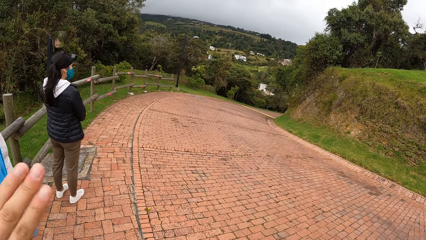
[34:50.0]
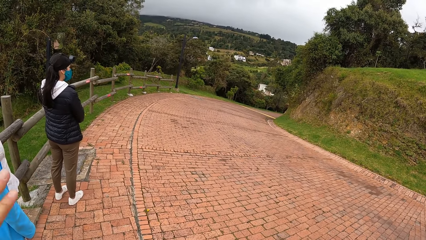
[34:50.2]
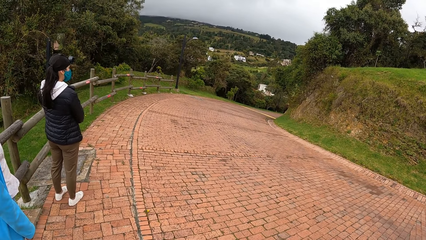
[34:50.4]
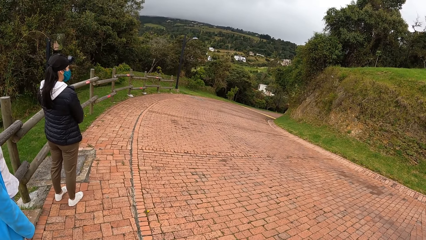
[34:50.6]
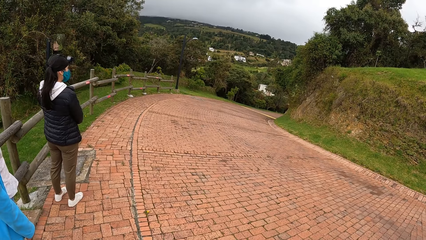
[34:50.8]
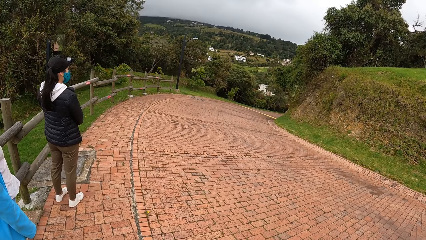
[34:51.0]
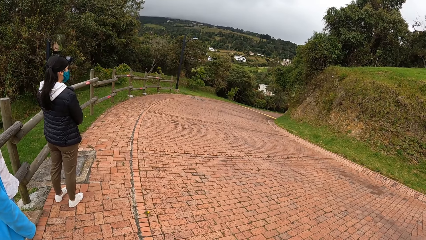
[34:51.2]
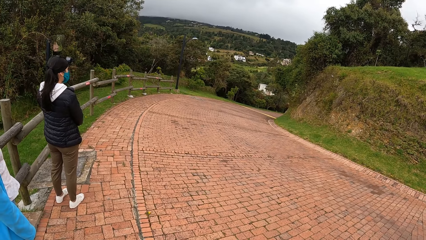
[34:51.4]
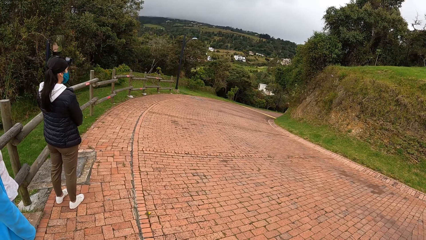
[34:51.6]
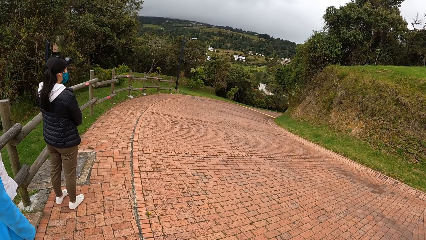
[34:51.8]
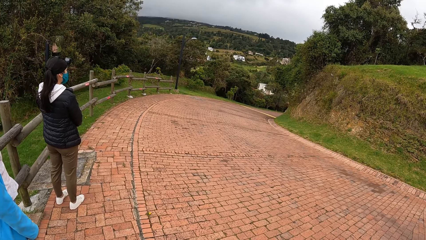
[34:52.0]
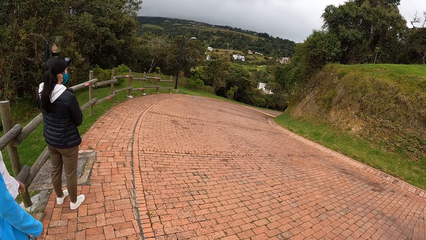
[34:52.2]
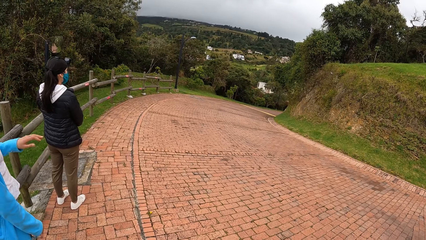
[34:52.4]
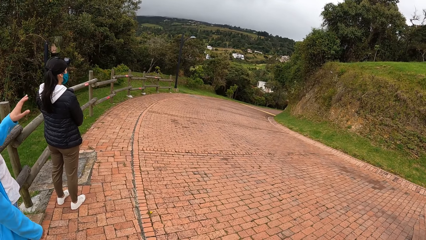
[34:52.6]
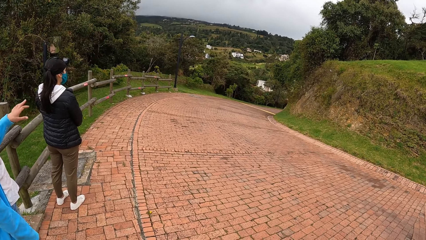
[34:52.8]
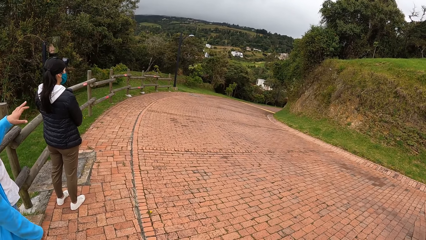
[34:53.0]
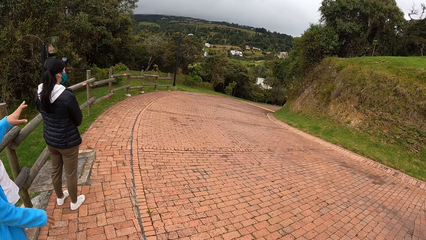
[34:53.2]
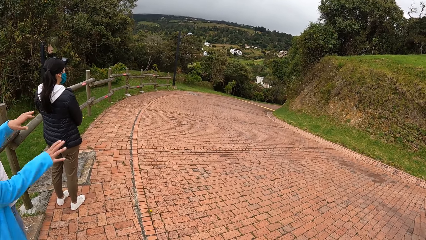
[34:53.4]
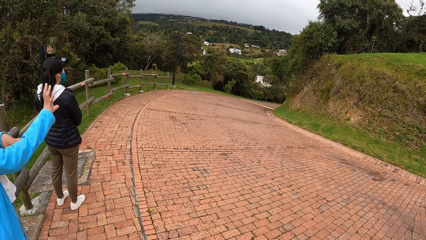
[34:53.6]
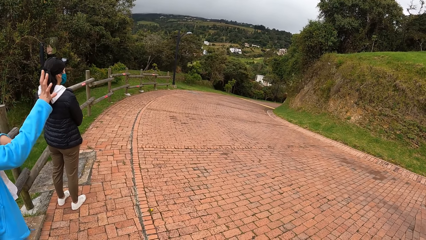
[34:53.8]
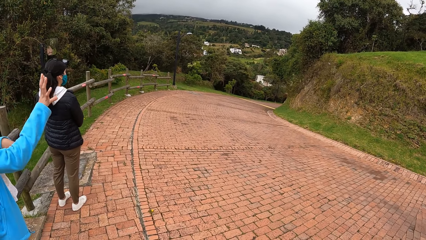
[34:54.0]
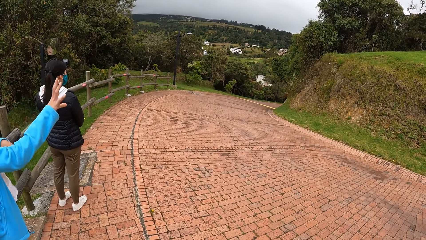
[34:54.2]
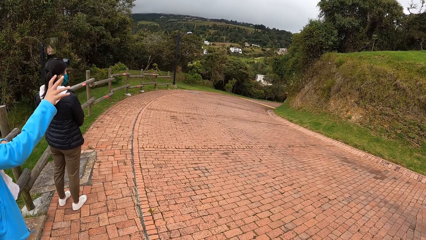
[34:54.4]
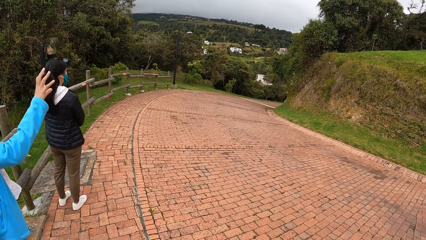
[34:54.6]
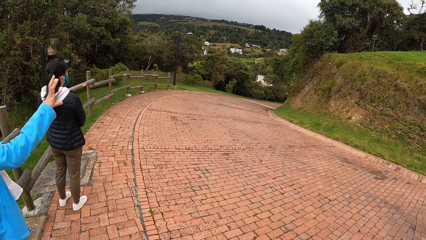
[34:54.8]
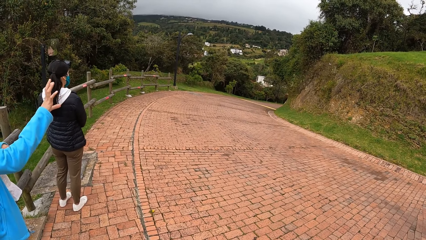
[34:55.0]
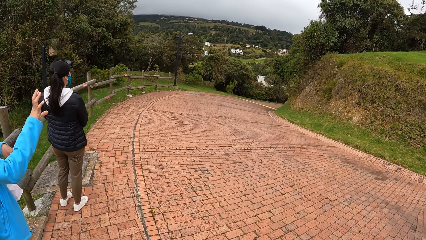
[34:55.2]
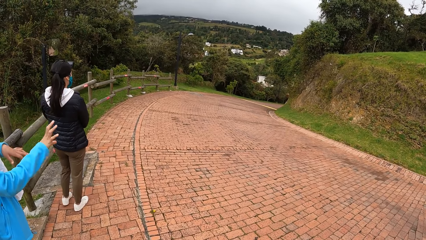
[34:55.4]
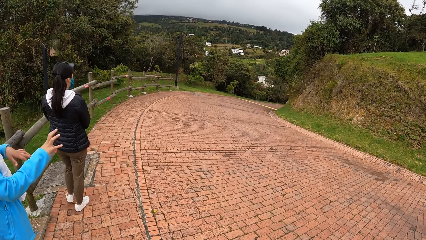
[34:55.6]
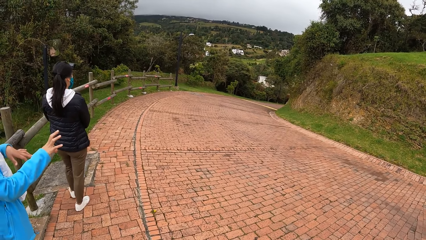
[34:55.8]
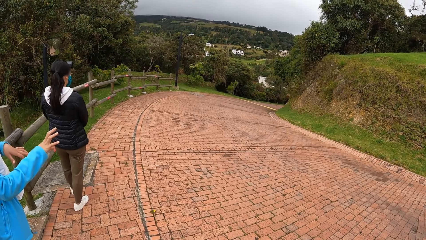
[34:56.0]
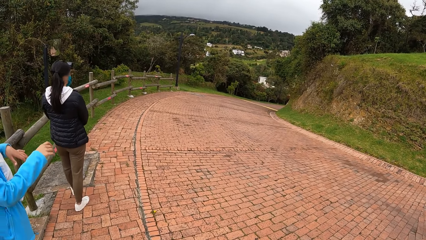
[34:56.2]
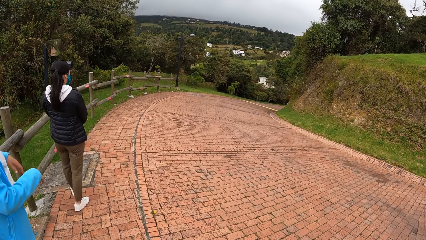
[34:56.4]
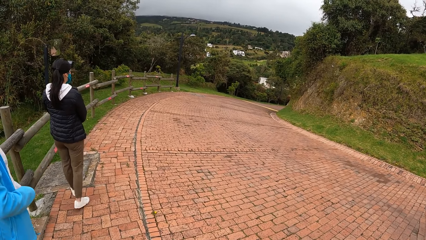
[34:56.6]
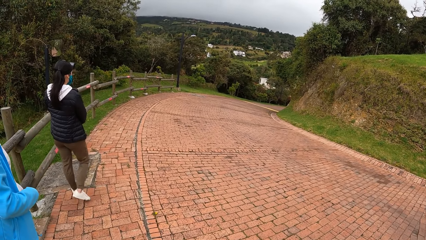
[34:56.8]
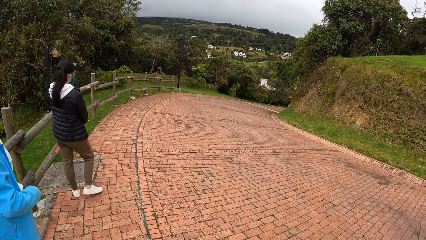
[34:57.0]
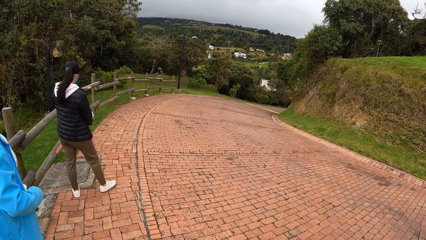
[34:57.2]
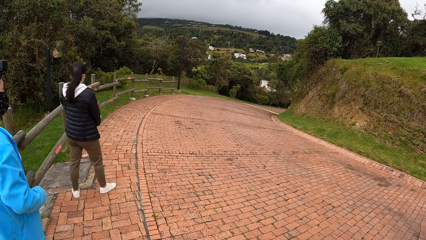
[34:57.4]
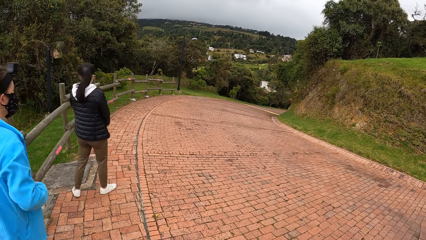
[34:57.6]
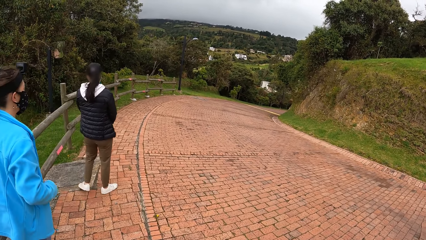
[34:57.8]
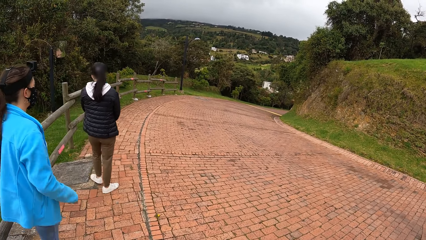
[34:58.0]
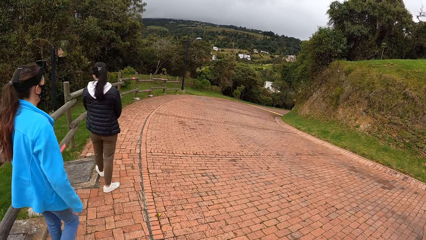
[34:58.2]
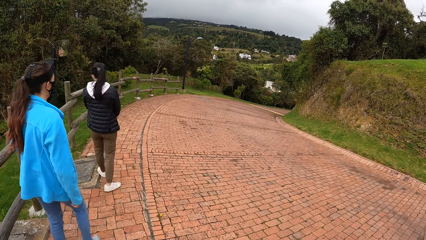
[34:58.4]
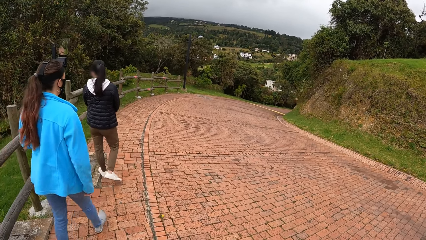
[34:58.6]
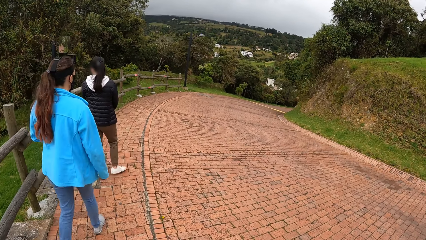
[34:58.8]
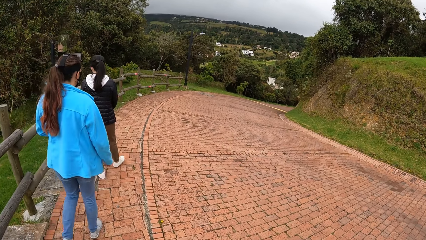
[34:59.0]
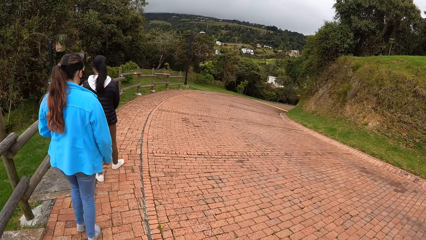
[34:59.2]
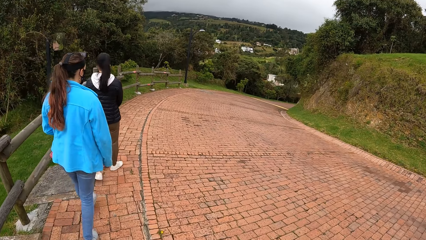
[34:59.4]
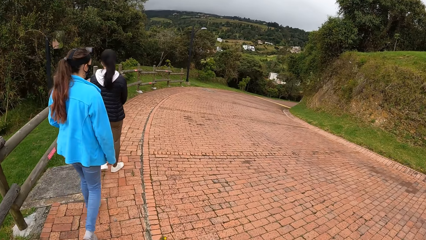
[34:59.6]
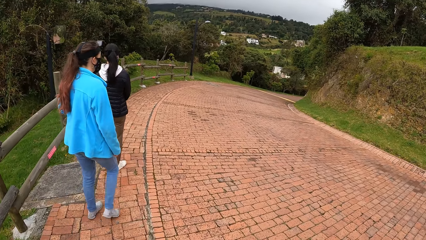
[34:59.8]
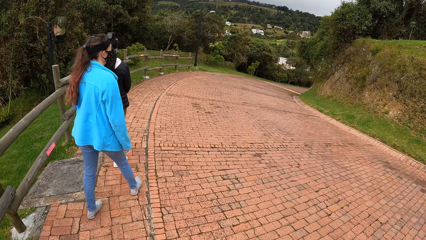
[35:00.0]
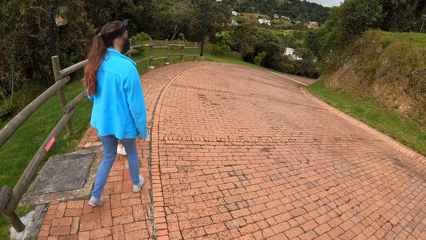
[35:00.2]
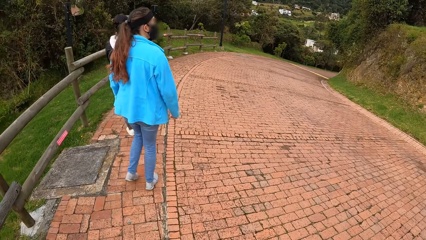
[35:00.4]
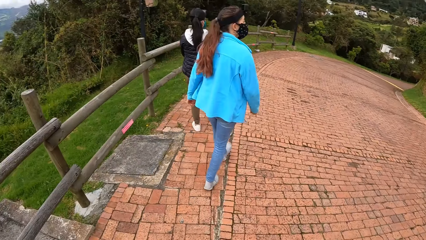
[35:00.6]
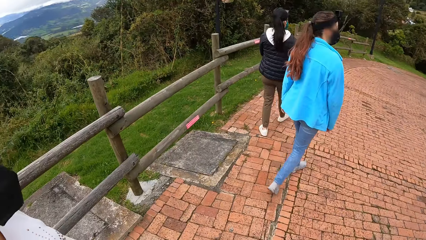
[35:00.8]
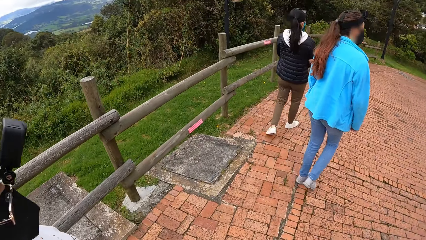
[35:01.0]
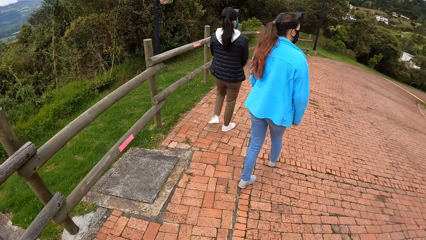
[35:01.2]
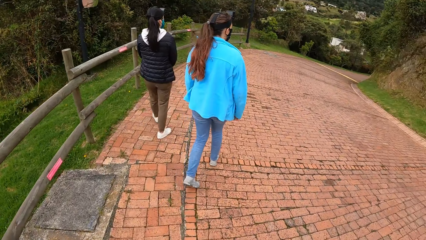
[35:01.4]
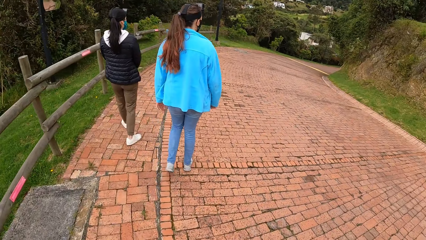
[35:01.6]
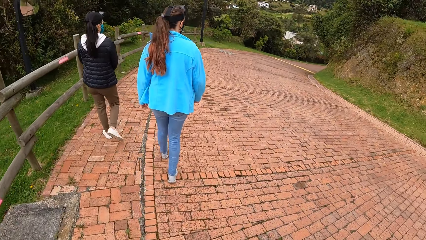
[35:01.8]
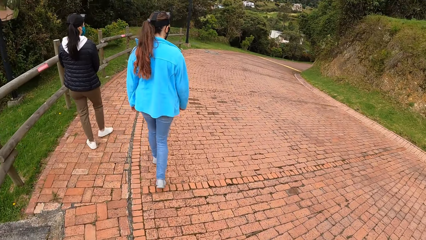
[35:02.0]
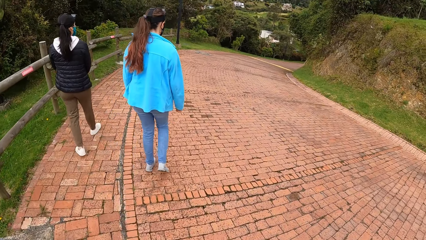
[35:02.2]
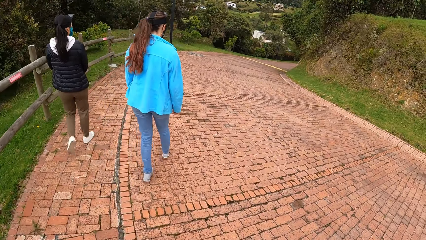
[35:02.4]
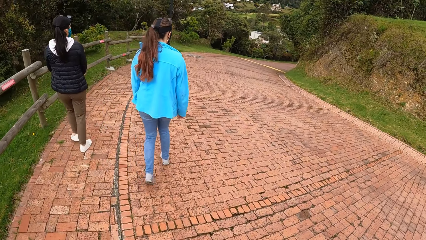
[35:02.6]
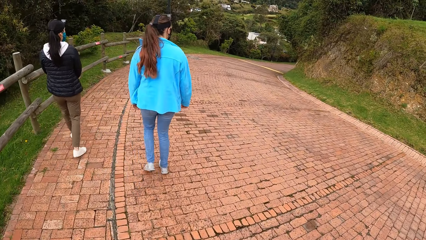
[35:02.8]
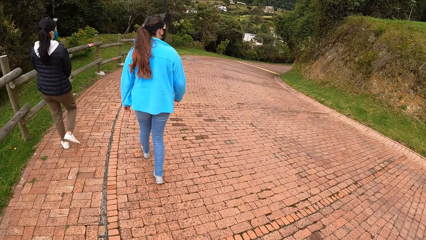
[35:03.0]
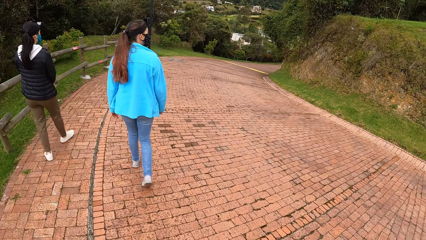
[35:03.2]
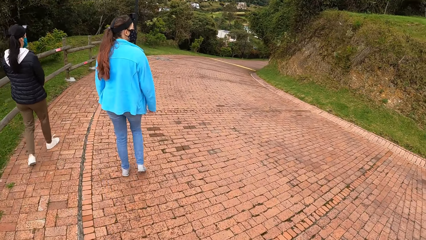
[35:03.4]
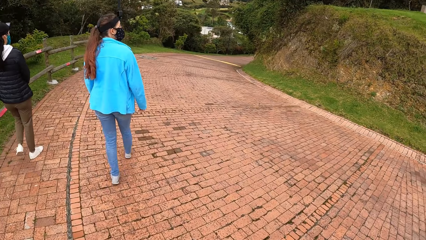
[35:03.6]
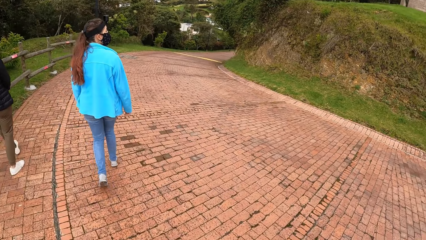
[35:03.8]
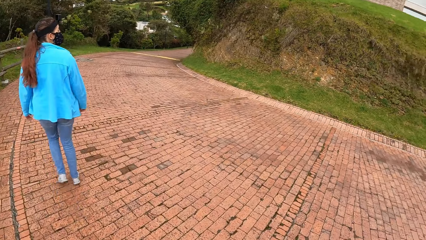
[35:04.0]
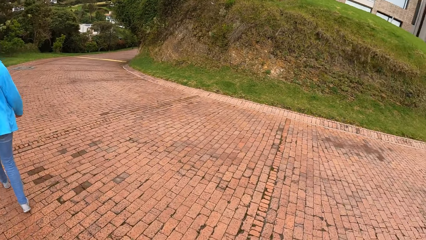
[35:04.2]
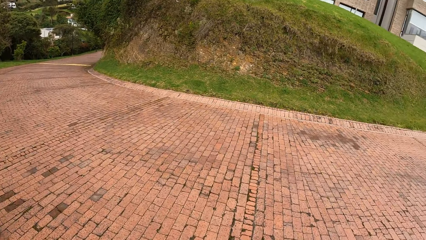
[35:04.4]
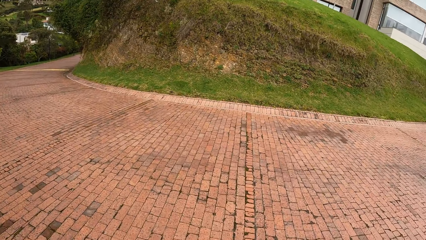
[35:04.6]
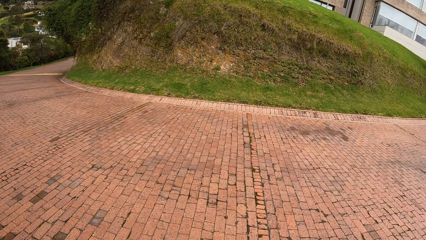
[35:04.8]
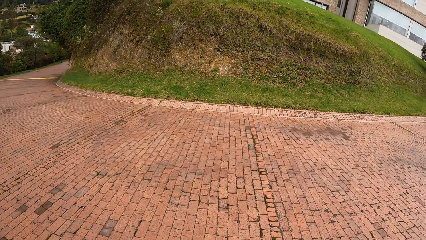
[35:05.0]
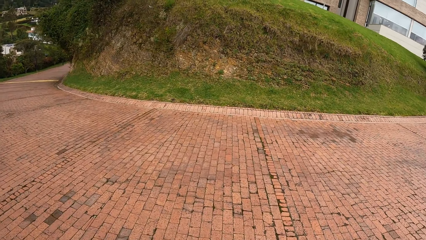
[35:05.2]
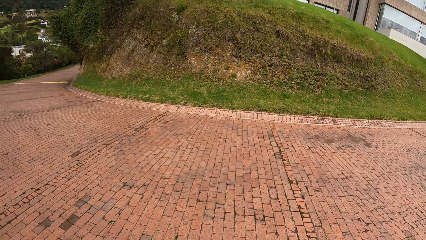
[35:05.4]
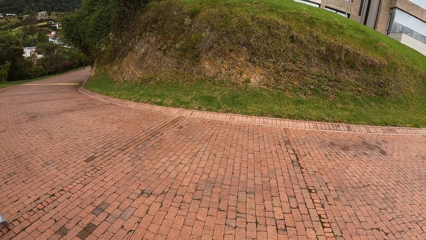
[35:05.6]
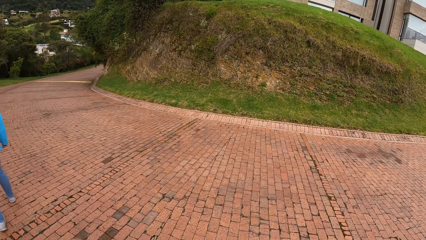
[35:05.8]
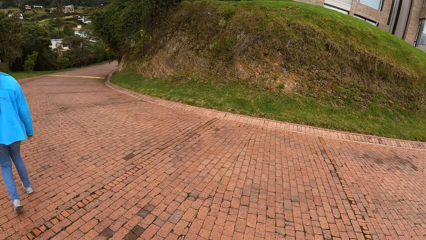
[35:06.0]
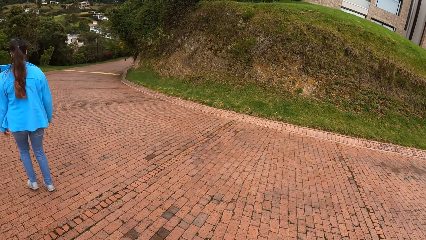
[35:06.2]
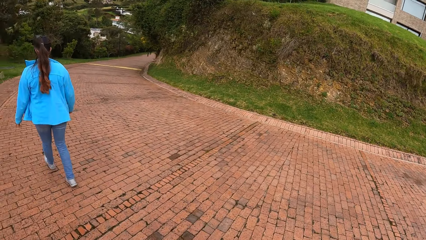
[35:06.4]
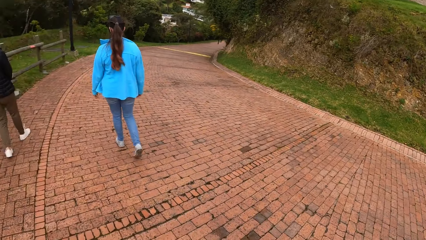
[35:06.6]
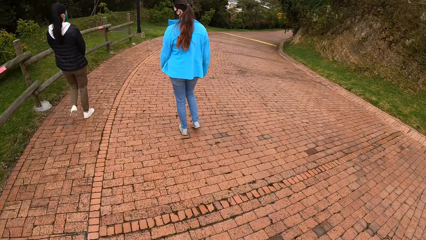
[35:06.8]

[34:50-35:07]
The first lady moves the hands. The second lady walks on the road. The first lady walks on the road. The camera wearer walks on the road.
